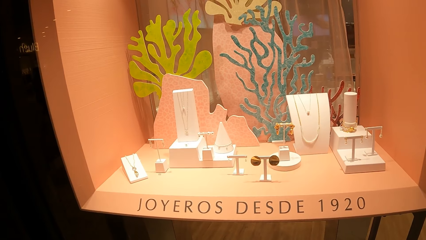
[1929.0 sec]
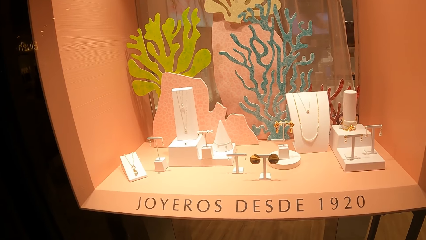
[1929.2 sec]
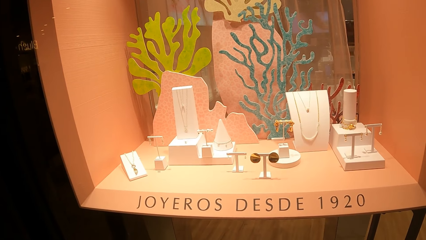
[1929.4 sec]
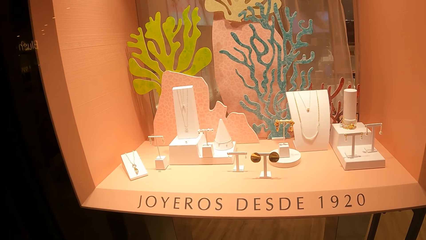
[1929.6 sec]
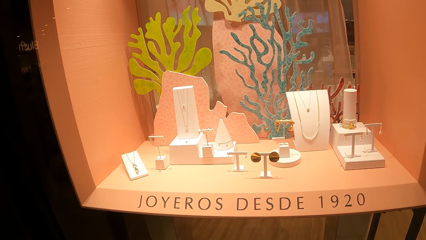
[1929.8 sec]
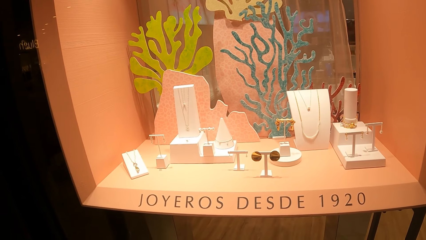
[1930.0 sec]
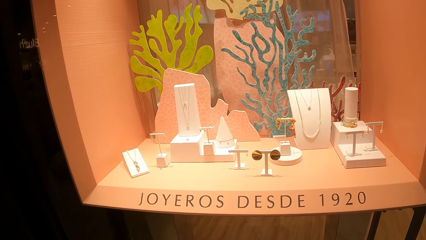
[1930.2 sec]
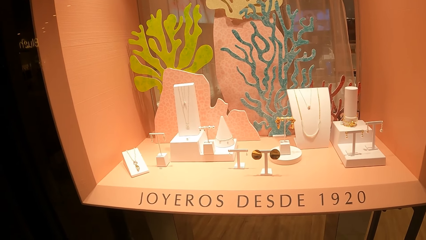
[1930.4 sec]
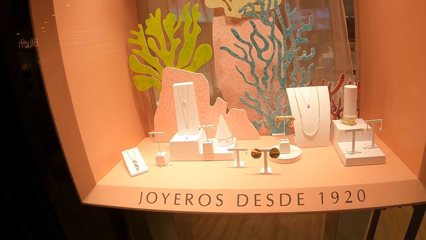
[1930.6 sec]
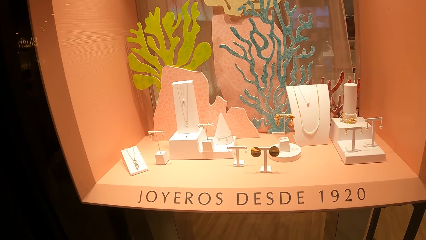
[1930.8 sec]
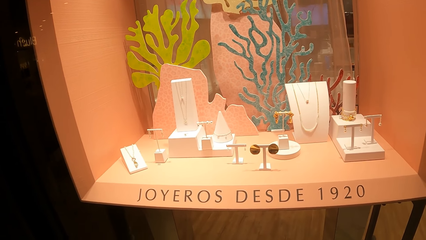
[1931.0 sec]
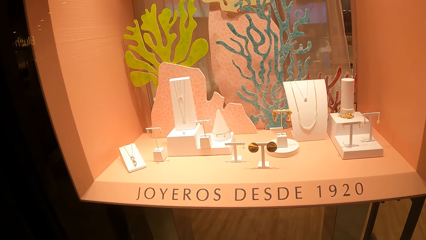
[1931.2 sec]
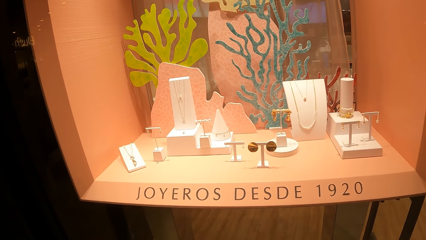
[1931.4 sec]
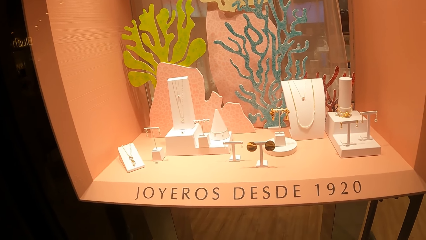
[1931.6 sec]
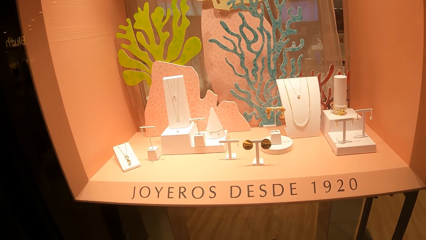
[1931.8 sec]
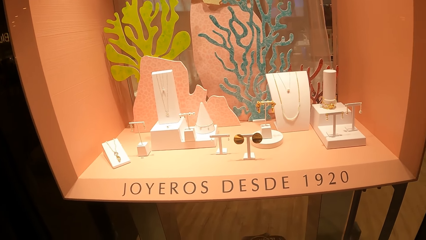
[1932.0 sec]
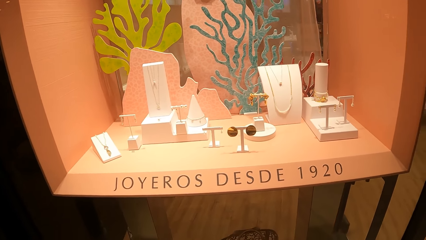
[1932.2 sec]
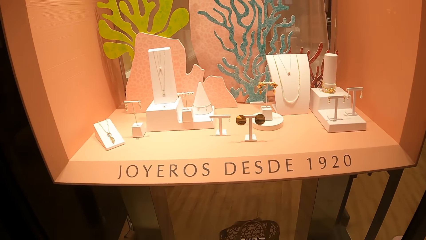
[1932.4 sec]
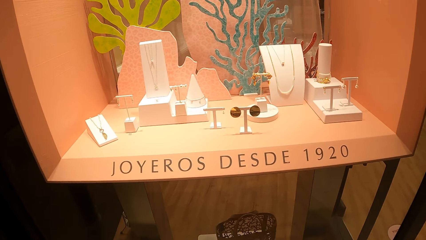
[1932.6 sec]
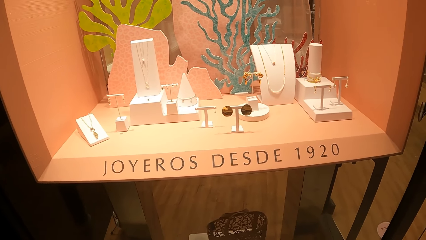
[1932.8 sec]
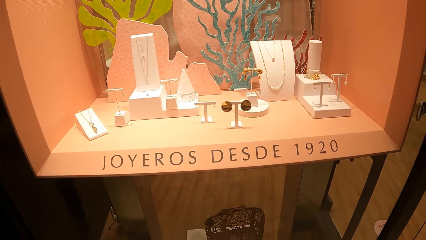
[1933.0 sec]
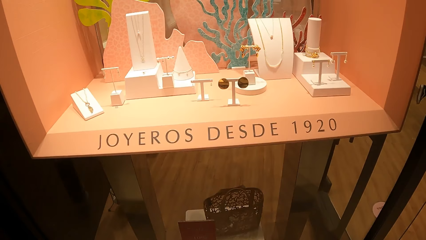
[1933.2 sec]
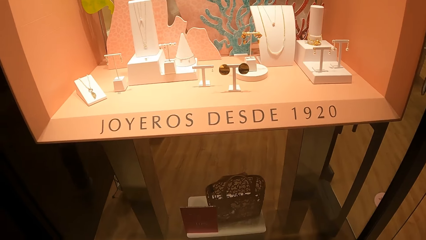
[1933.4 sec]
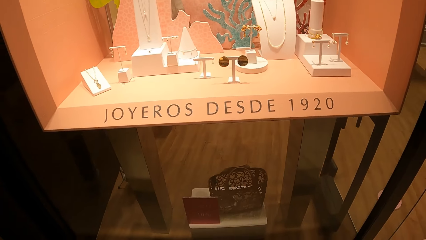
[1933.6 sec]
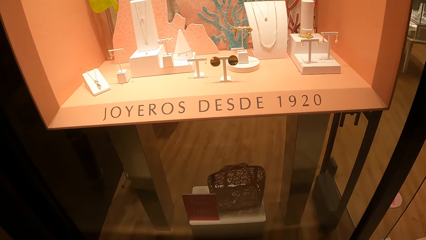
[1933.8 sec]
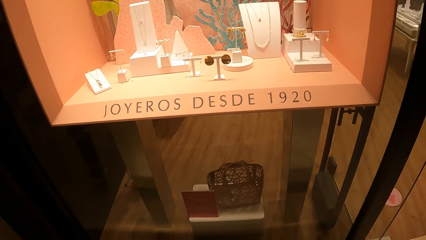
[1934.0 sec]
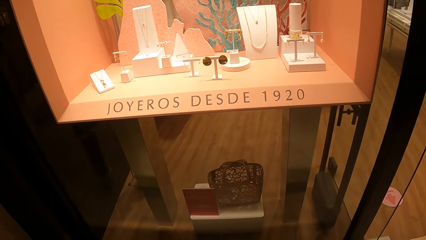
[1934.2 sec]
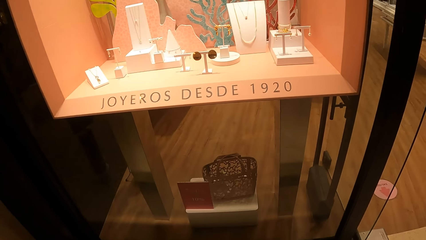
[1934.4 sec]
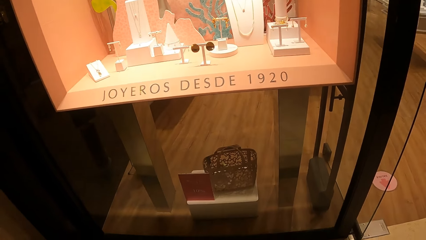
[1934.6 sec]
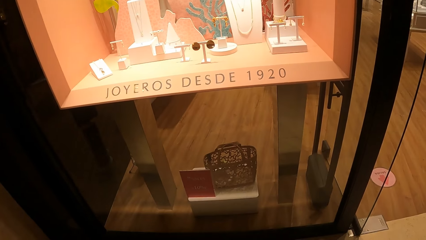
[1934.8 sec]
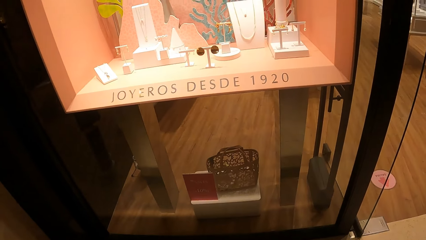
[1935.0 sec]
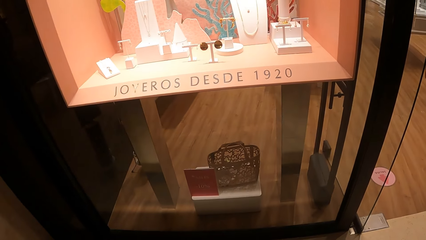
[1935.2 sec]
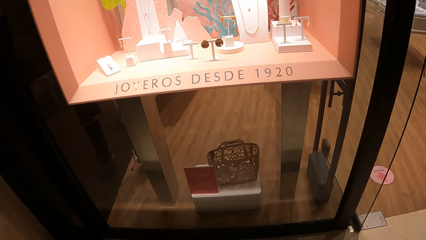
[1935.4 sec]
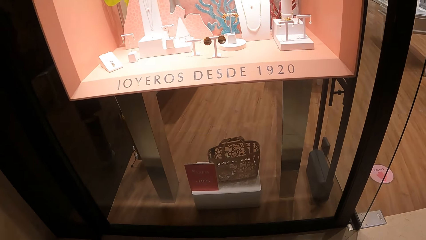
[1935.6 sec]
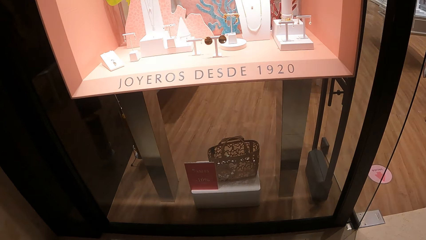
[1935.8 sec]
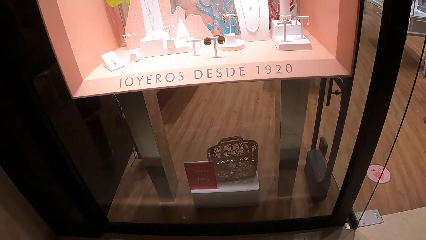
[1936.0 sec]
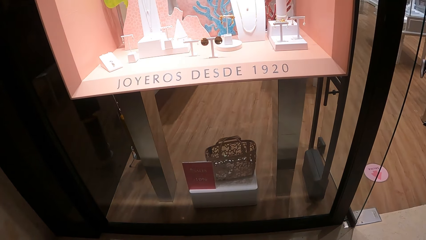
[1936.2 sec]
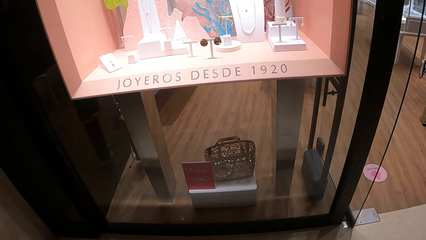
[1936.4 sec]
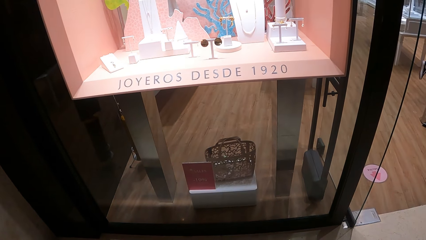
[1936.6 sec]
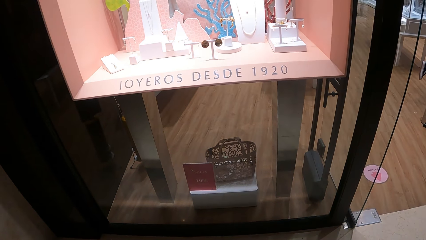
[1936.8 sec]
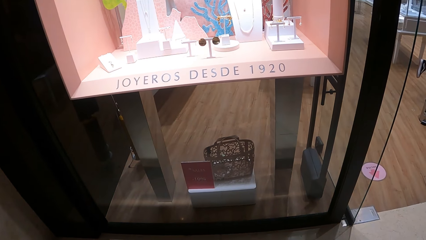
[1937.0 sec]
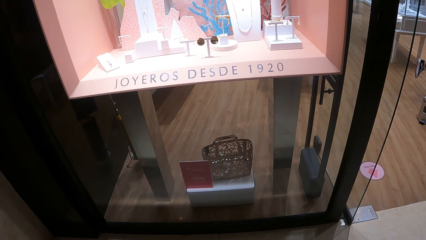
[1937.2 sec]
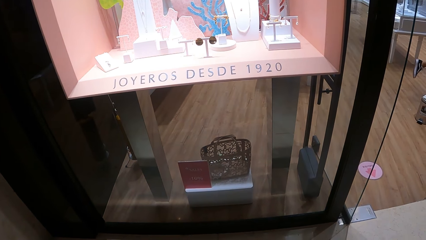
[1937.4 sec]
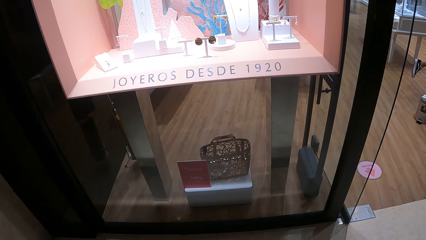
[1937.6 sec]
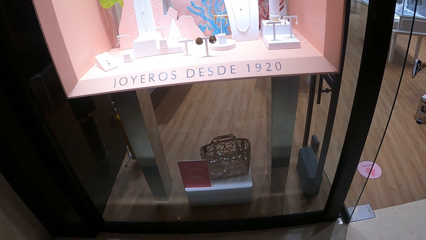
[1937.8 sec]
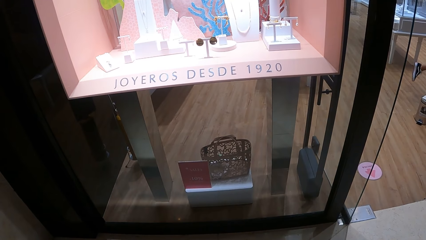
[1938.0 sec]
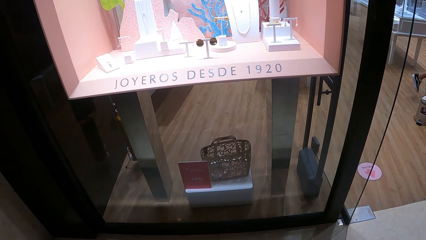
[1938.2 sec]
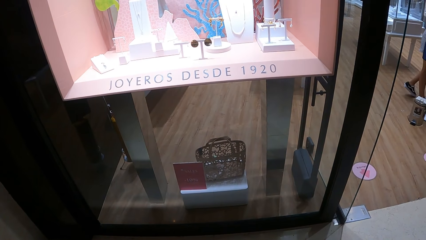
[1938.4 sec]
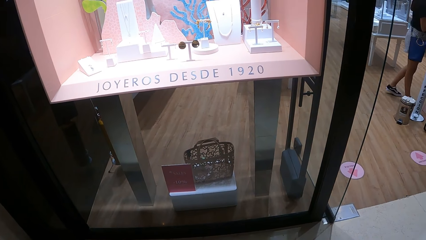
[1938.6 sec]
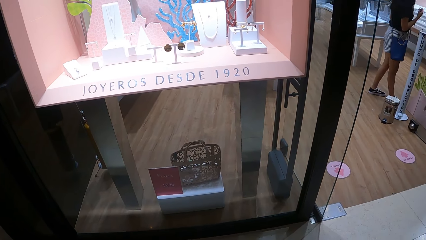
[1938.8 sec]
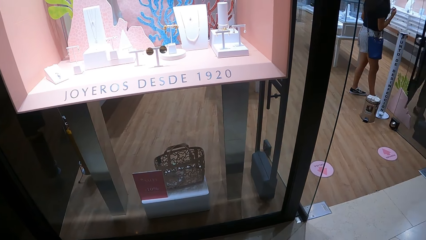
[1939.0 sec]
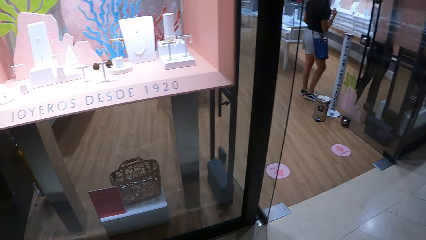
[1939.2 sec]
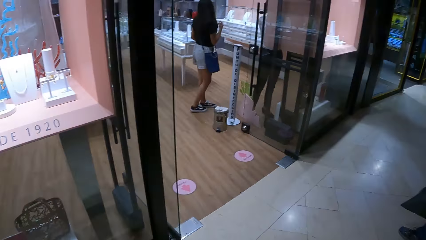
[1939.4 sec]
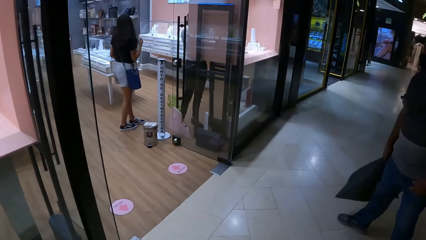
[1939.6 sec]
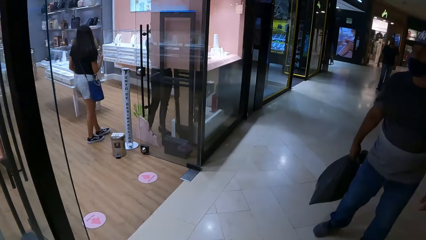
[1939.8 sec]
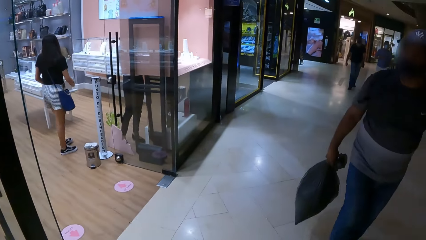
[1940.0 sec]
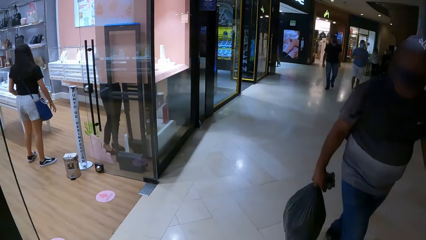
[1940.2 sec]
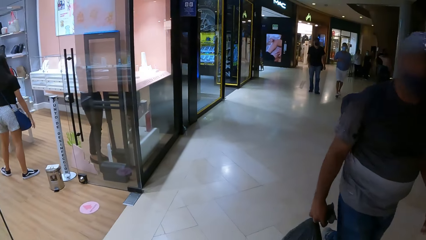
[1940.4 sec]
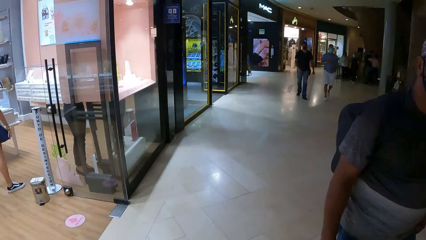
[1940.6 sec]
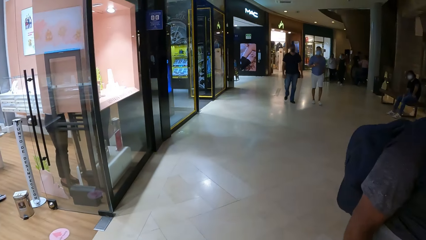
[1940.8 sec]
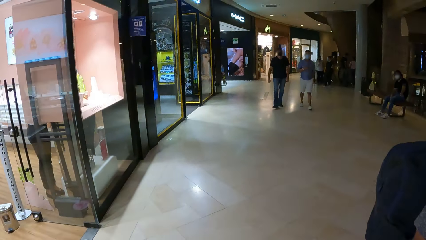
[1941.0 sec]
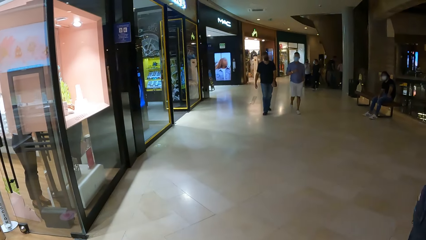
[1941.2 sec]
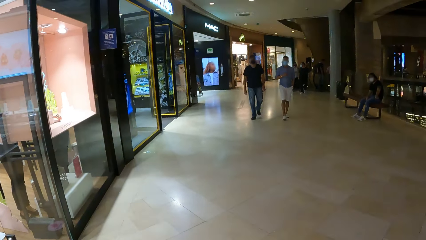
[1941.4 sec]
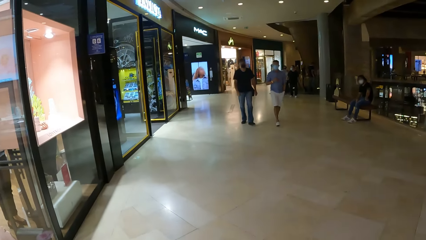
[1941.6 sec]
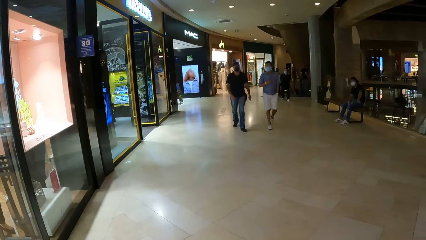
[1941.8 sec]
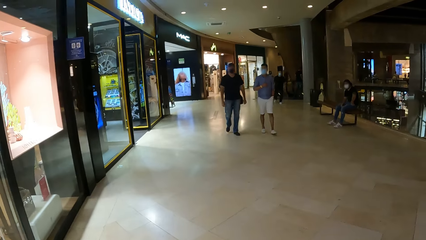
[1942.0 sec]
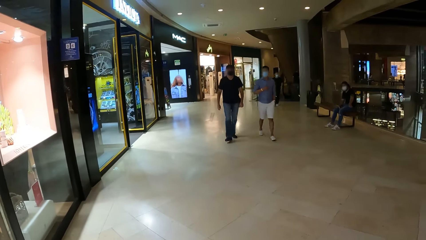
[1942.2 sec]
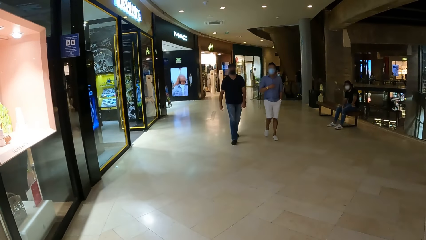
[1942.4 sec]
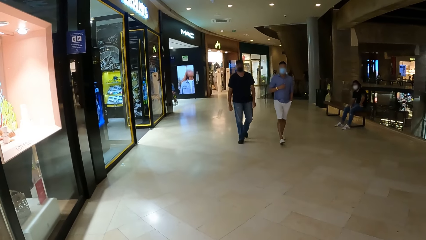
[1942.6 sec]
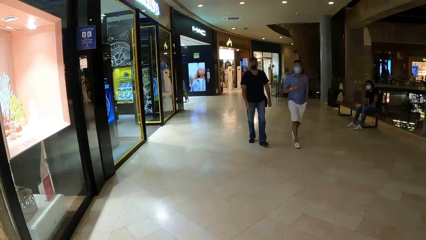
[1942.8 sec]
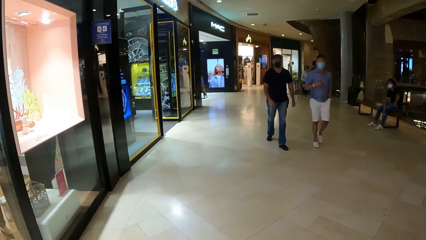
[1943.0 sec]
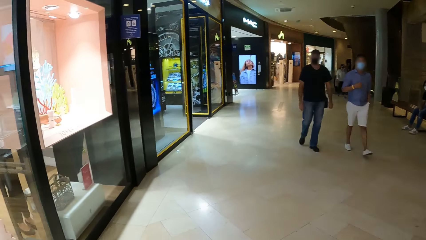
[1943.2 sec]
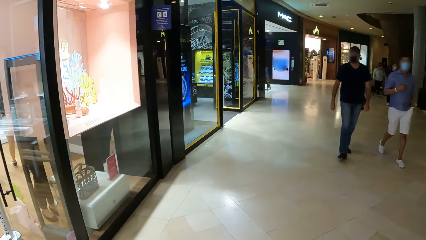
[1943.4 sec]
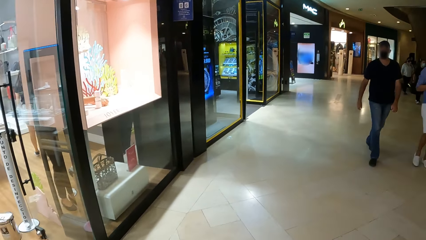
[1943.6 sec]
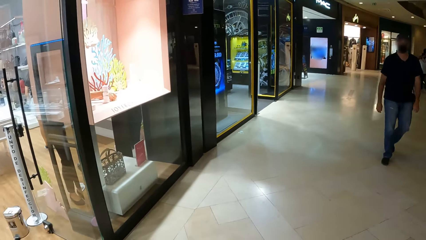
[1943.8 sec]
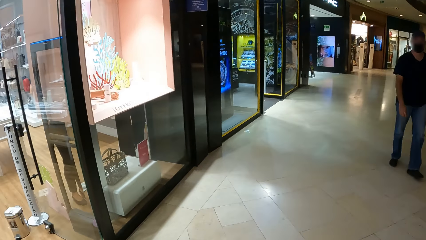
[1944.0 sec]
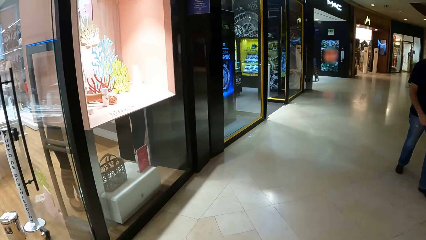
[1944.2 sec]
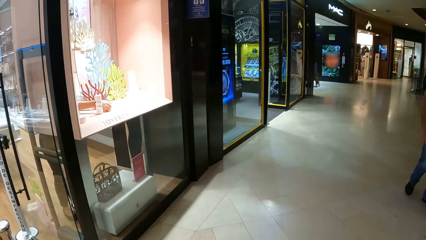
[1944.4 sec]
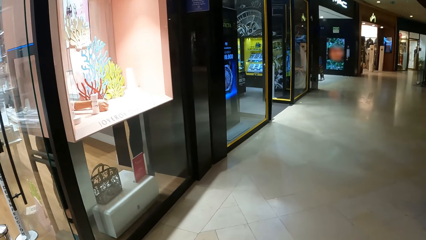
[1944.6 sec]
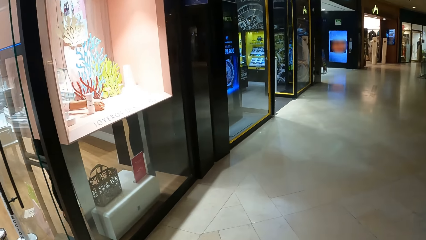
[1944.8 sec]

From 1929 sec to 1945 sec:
The camera wearer looks around the room. They walk around the room.
